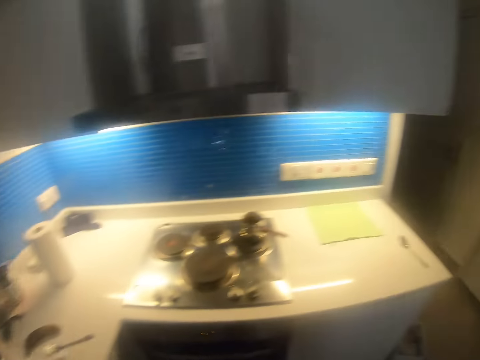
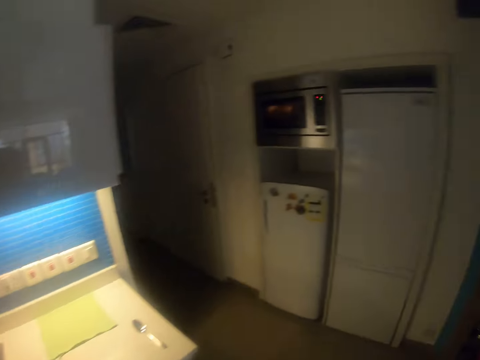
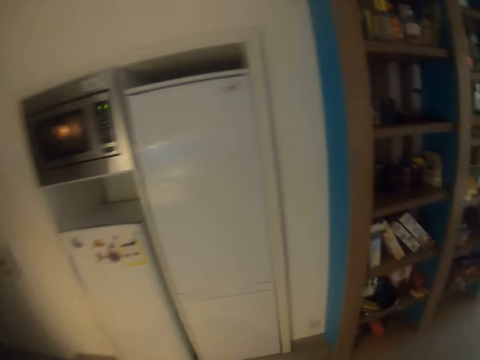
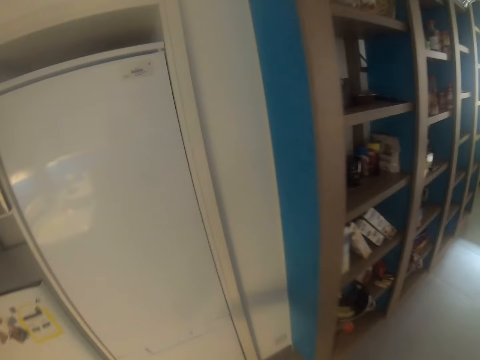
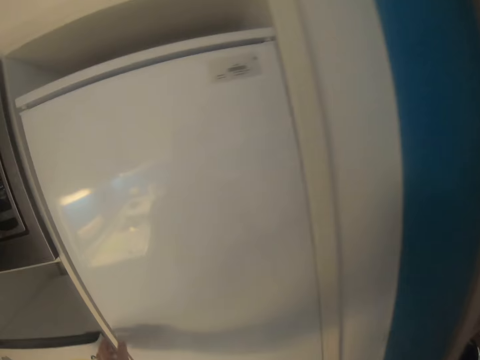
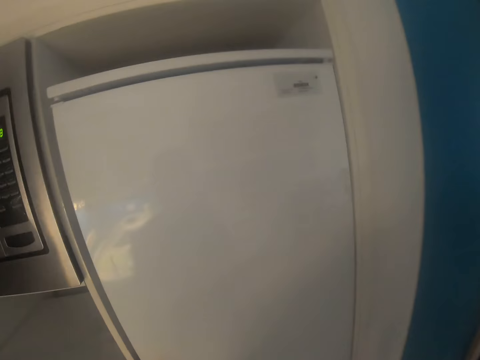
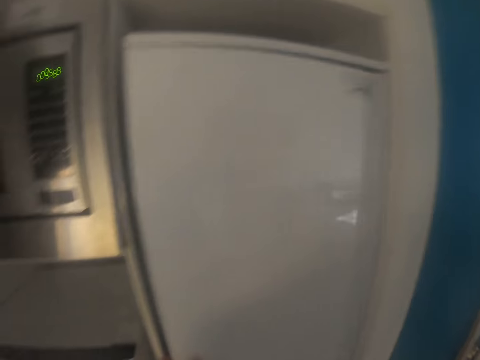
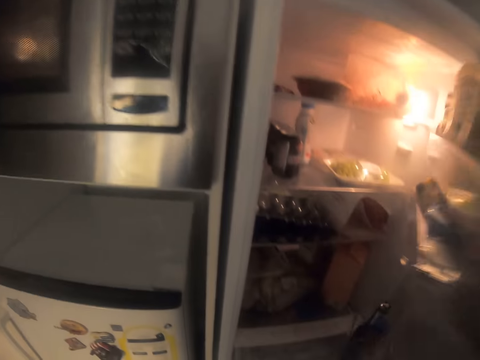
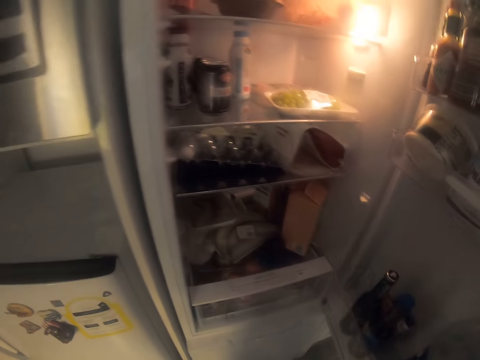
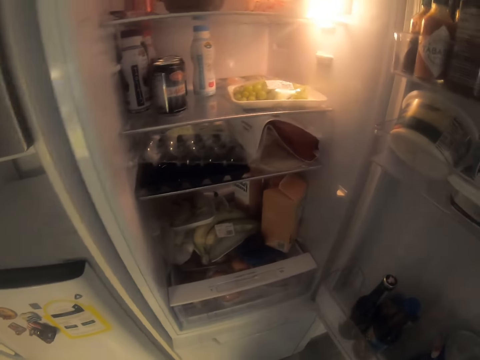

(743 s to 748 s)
The camera wearer opens the fridge. They look inside the fridge.

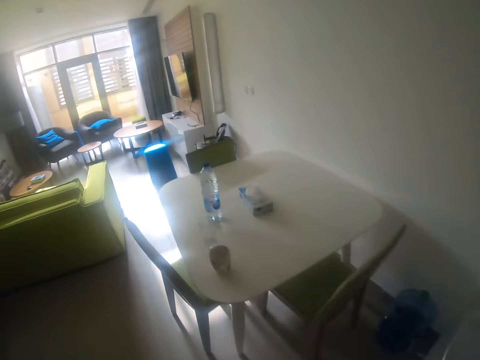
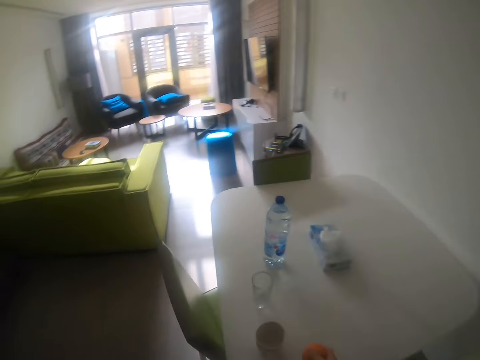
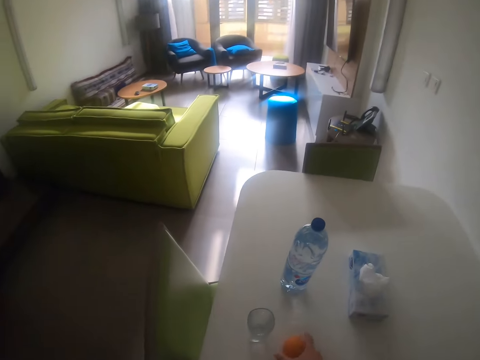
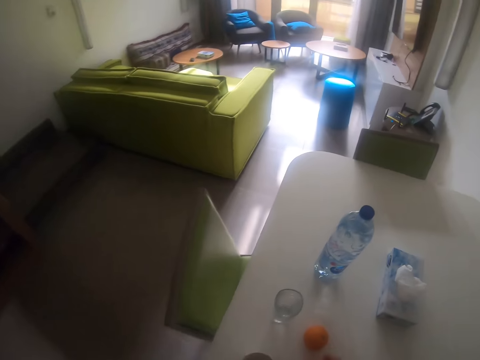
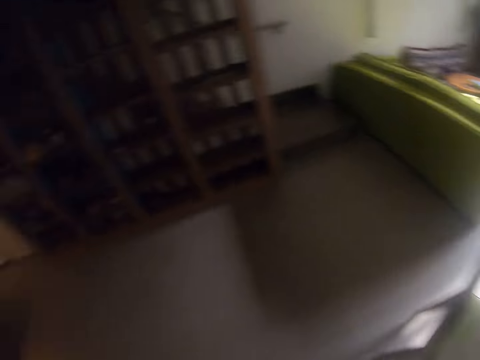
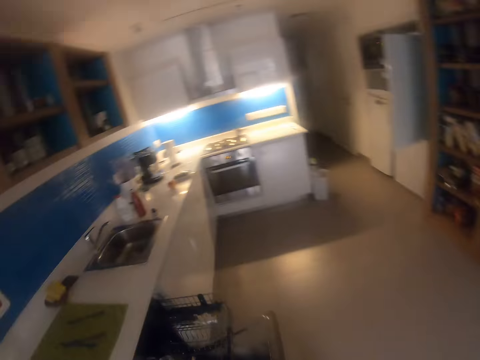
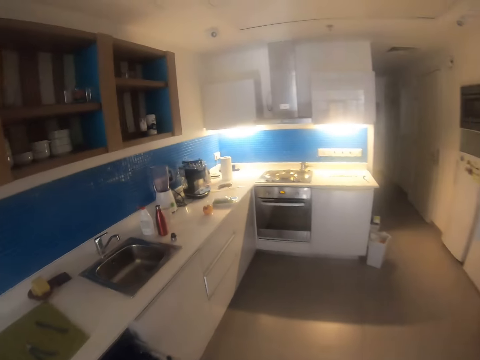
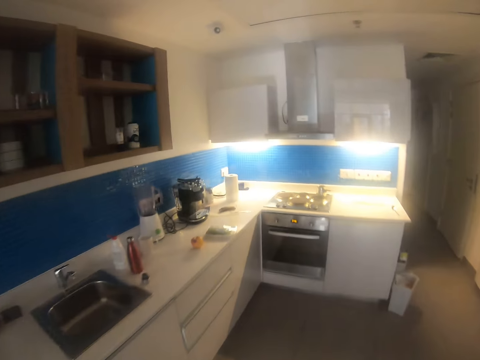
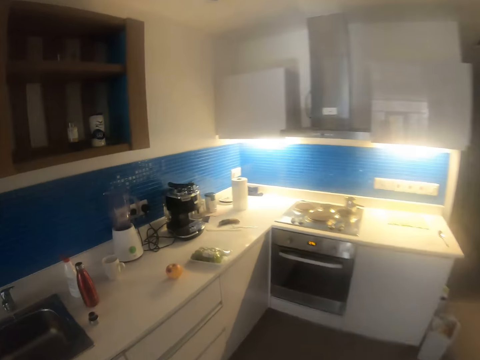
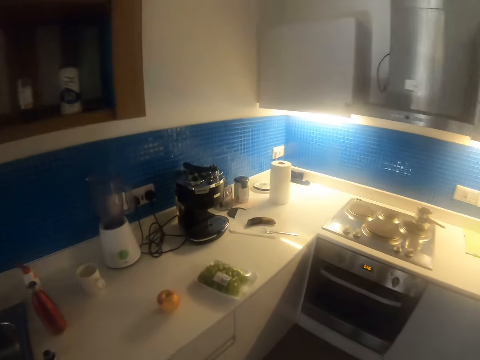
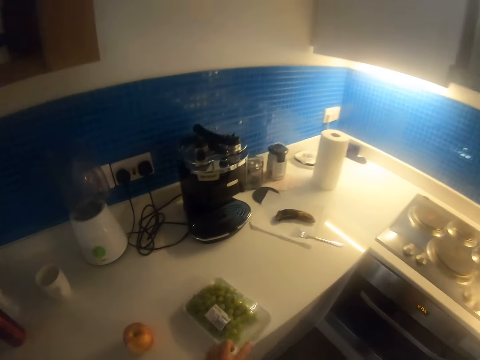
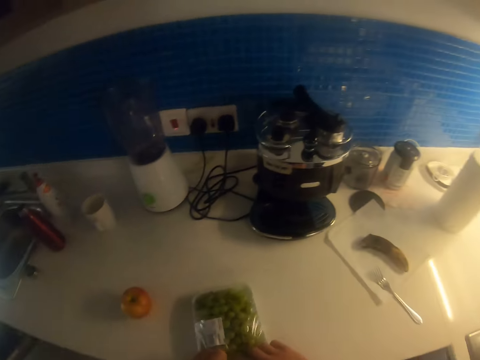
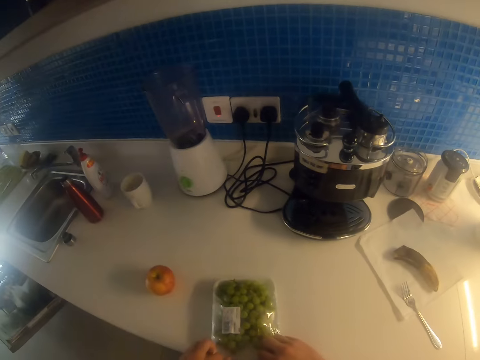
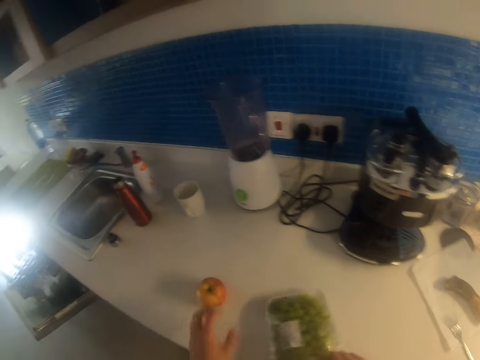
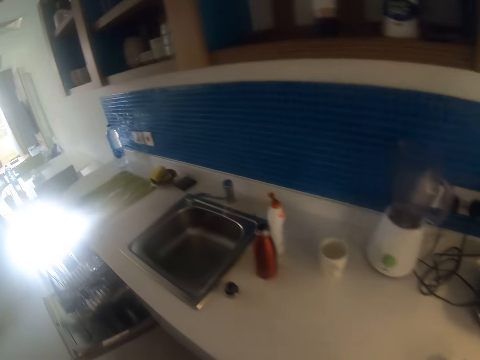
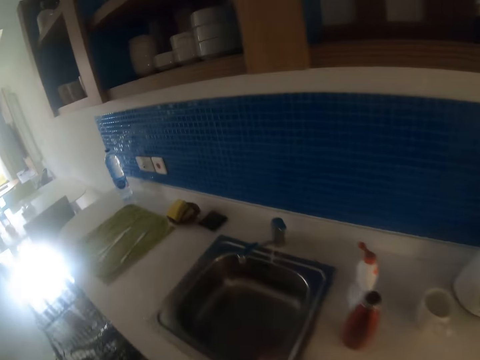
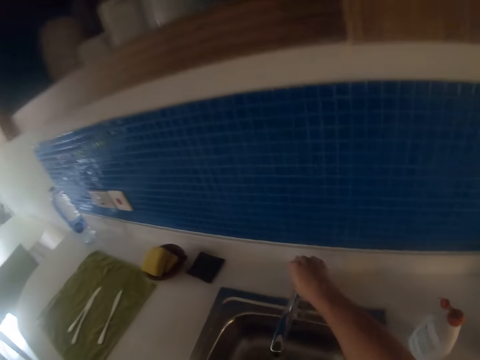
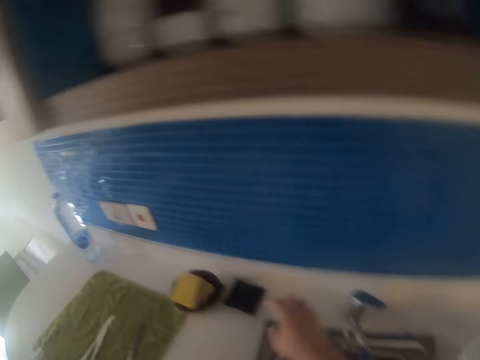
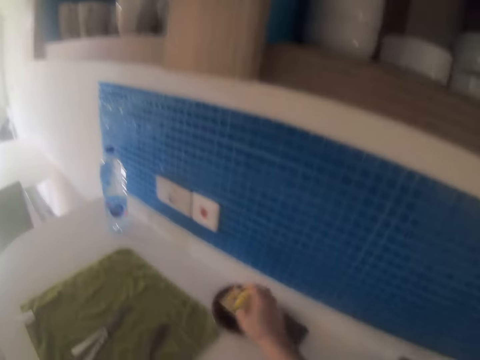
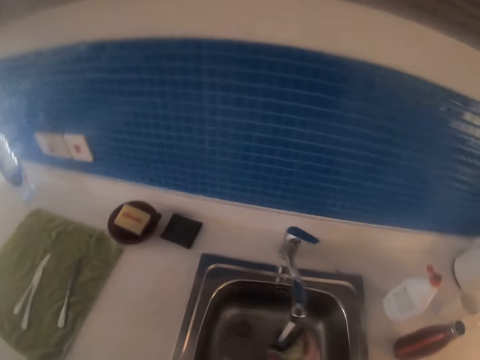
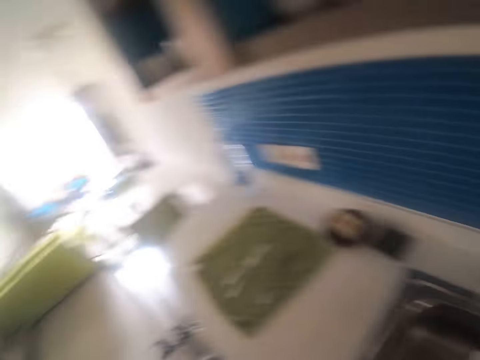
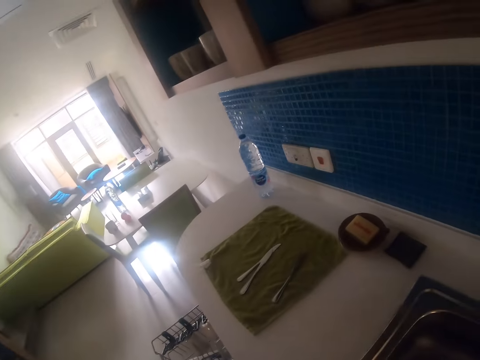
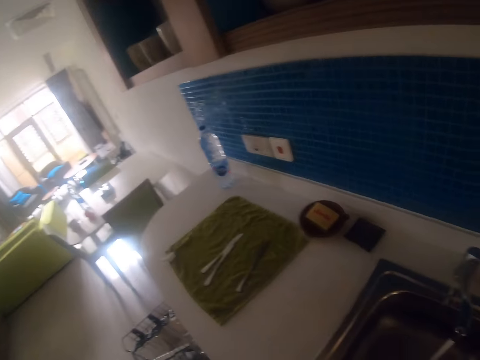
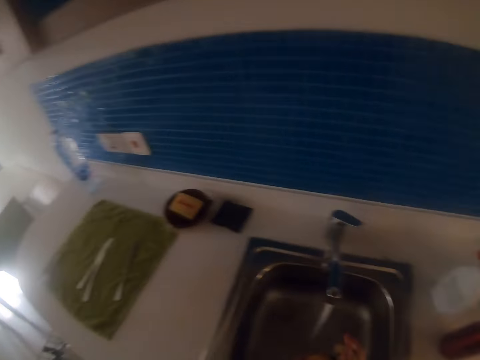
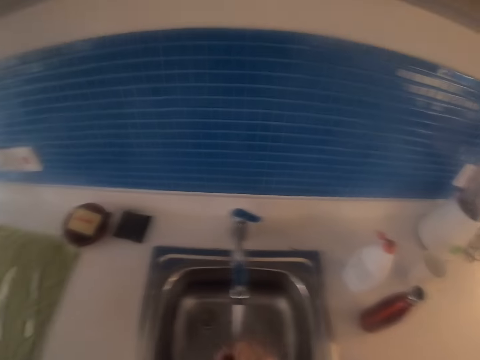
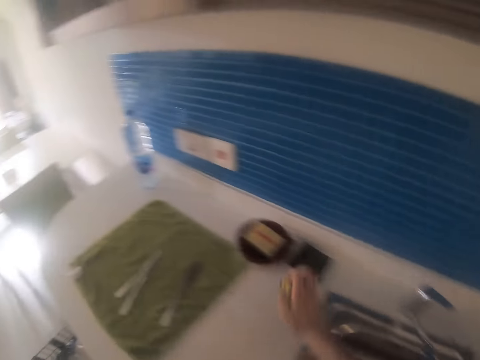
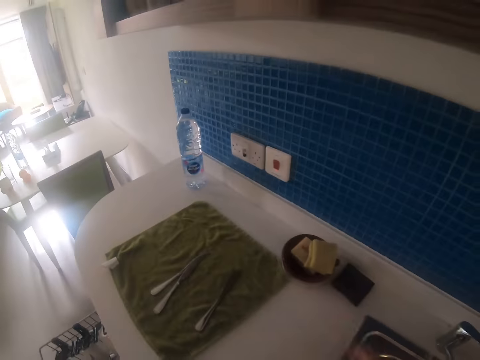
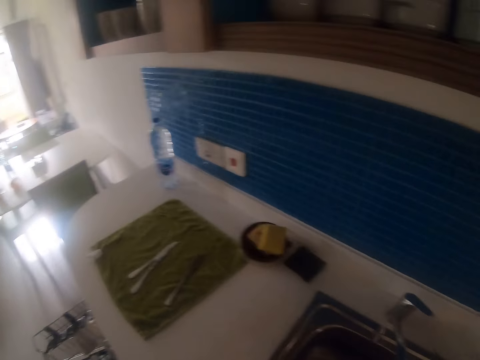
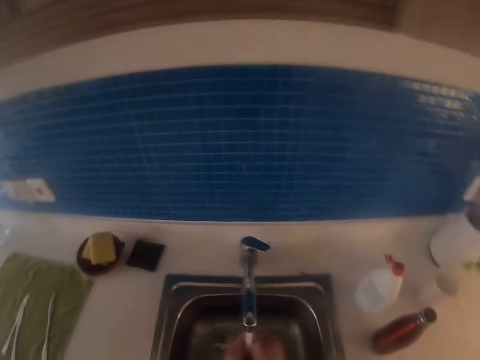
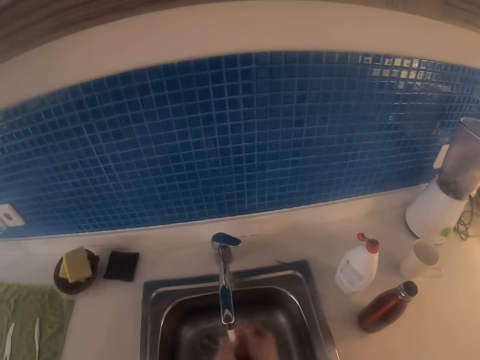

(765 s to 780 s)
The camera wearer places something on the table. They walk towards the kitchen counter top. They cut a paper on the tin. They unseal the grapes. They pick up an apple from the counter top and walk around. They open the tap and wash the apple. They move the right hand, pick up a sponge, and wash something. They look around. They place the sponge on the table. They wash something.

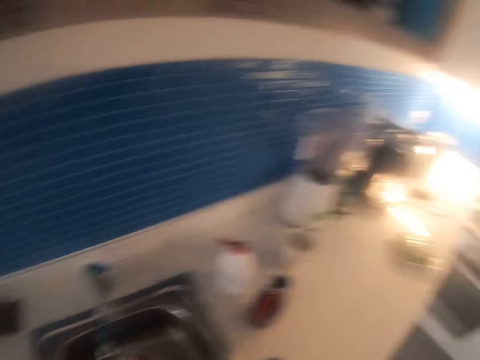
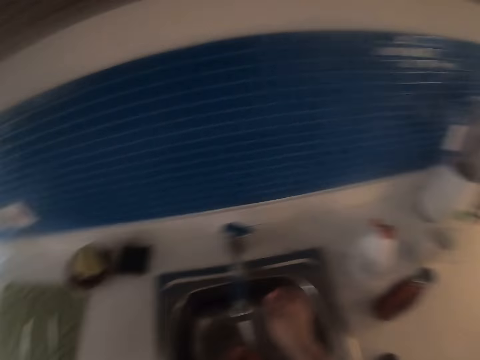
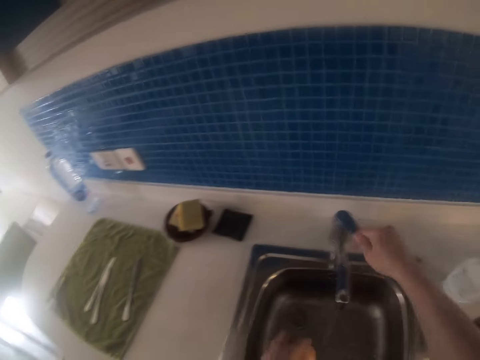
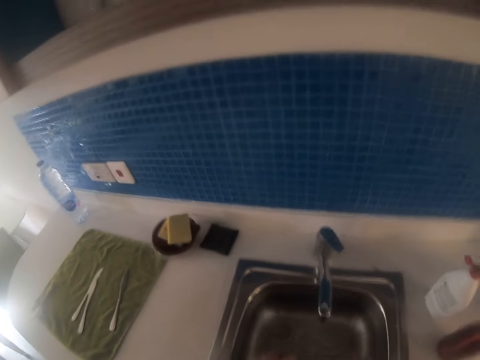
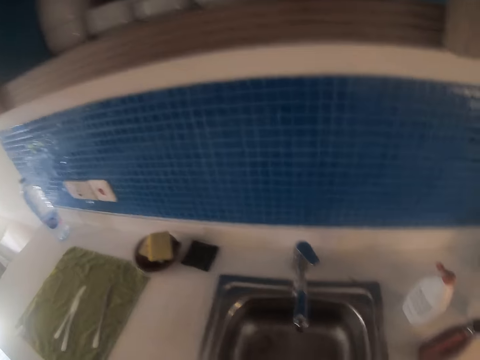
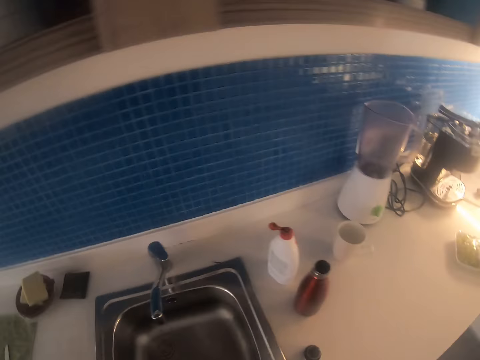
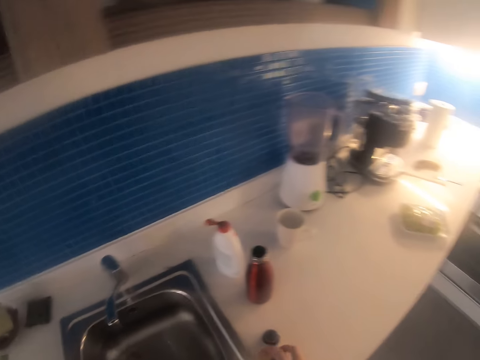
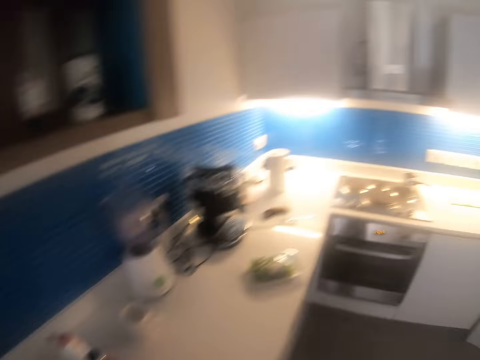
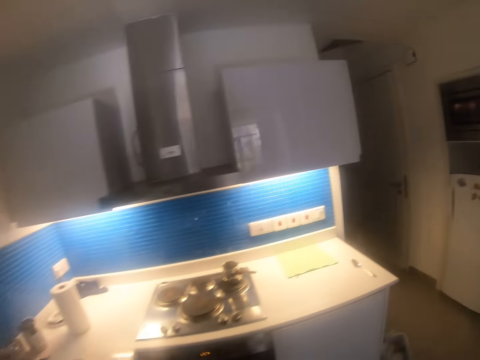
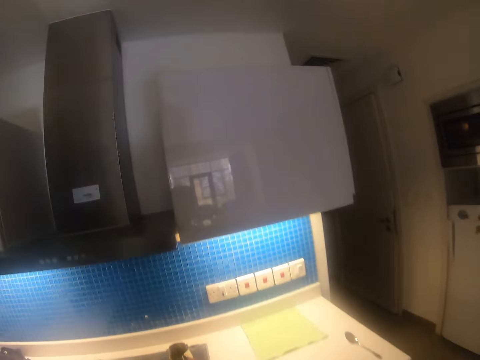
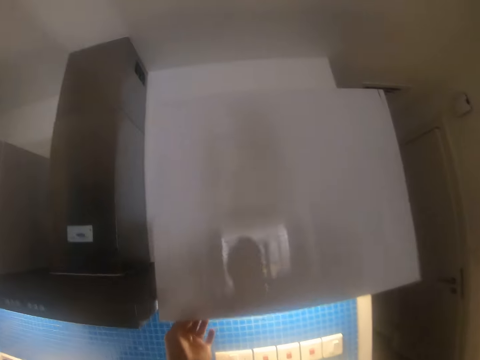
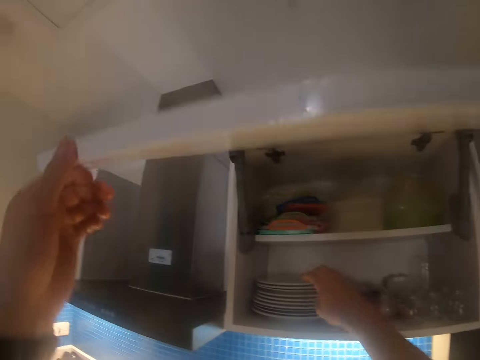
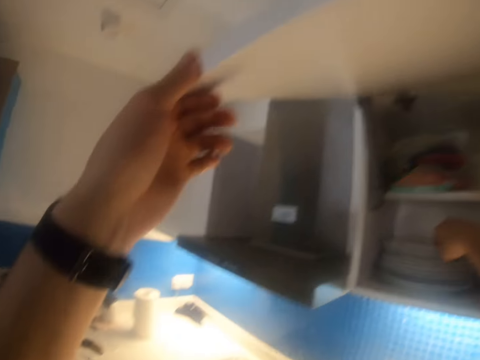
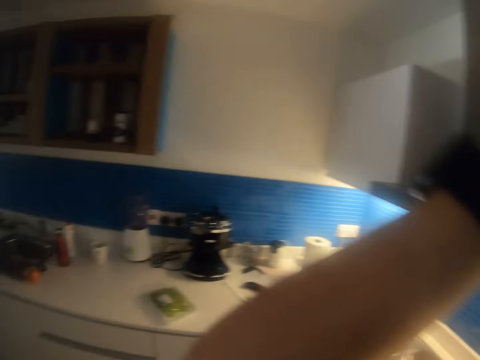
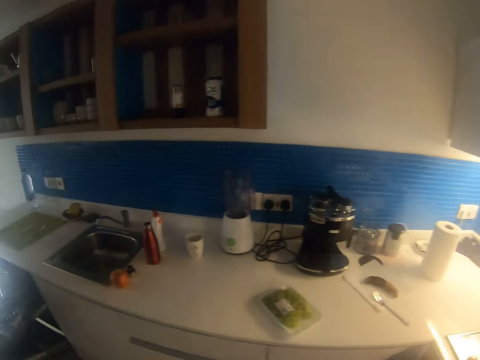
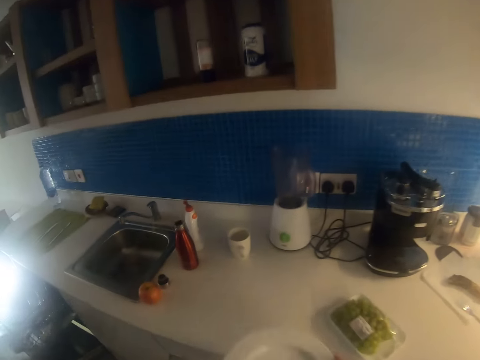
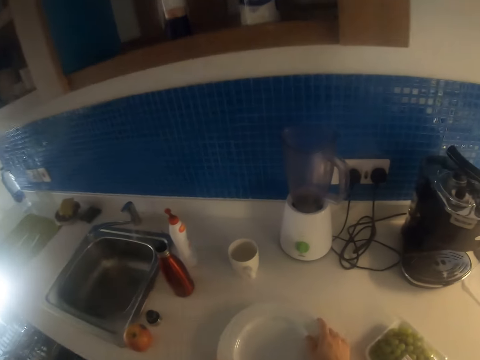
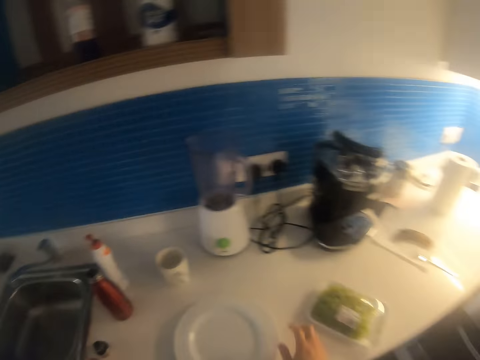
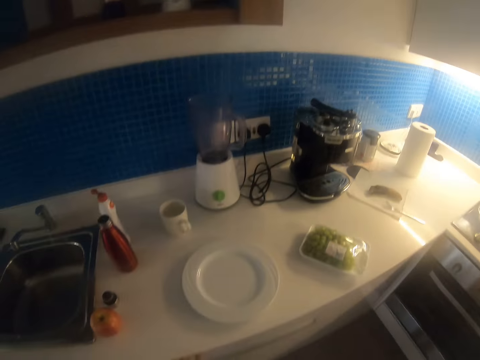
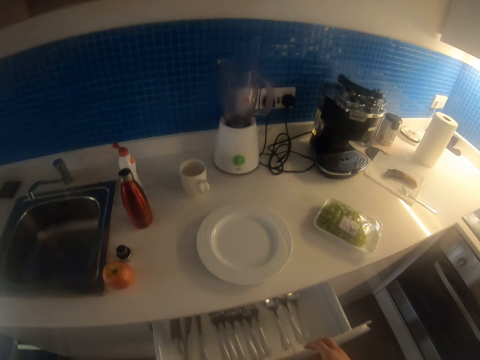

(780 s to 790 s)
The camera wearer closes the tap. They wash something and walk around. They open a cabinet. They pick a plate. They look around and walk around. They put the plate on the counter top. They pull back the right hand.
